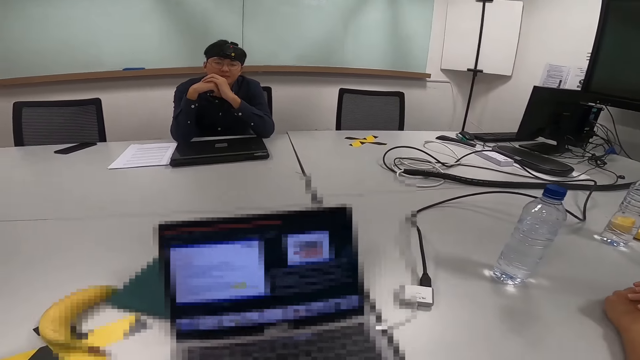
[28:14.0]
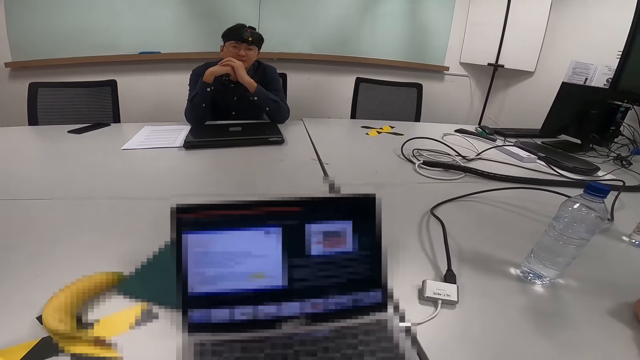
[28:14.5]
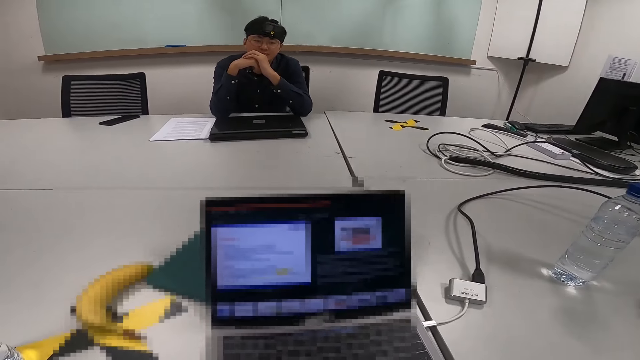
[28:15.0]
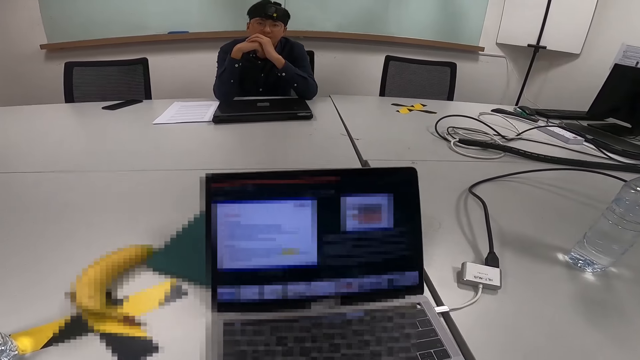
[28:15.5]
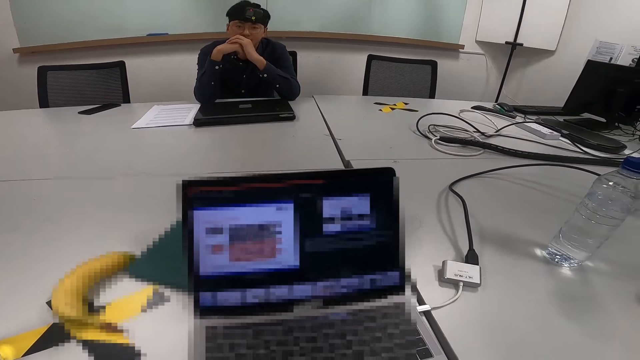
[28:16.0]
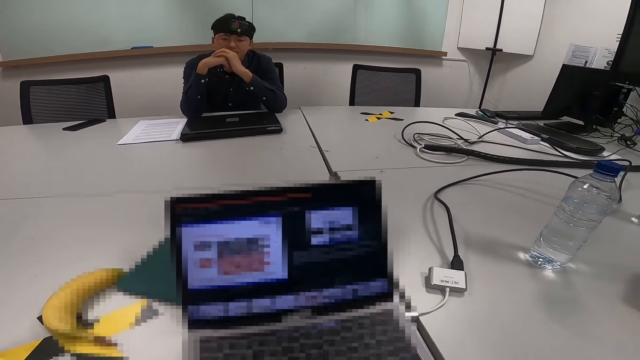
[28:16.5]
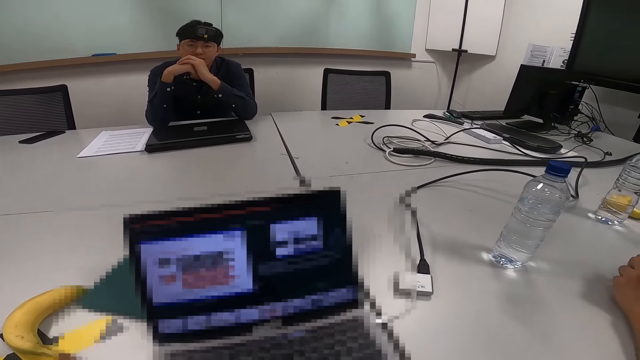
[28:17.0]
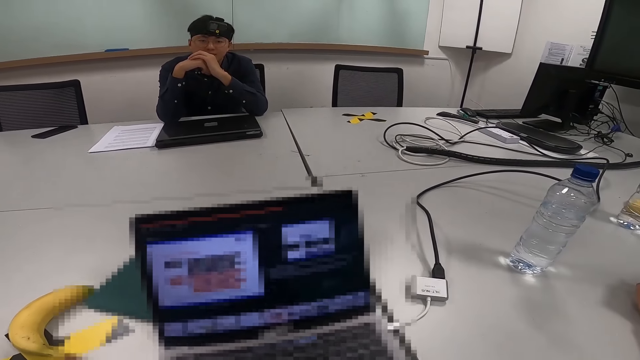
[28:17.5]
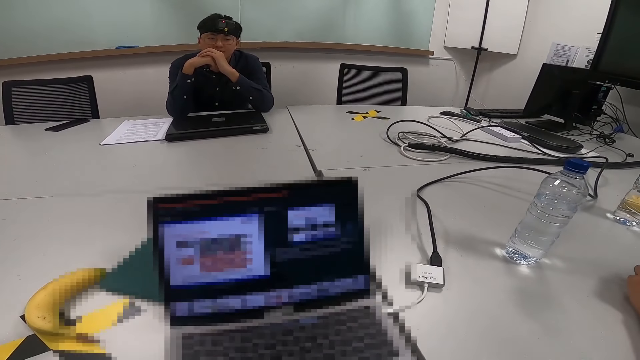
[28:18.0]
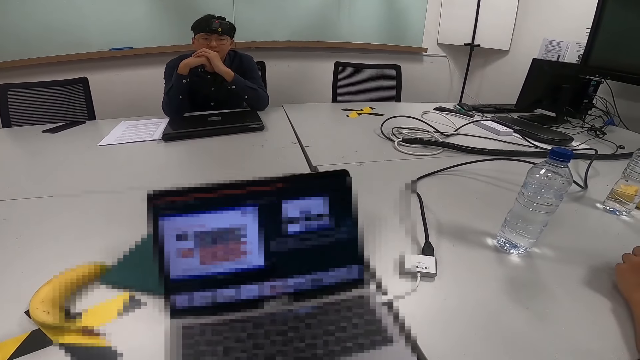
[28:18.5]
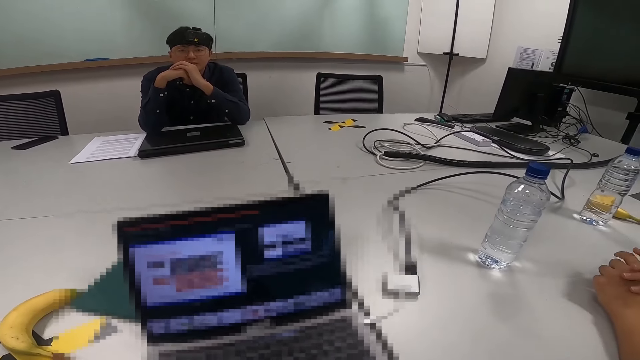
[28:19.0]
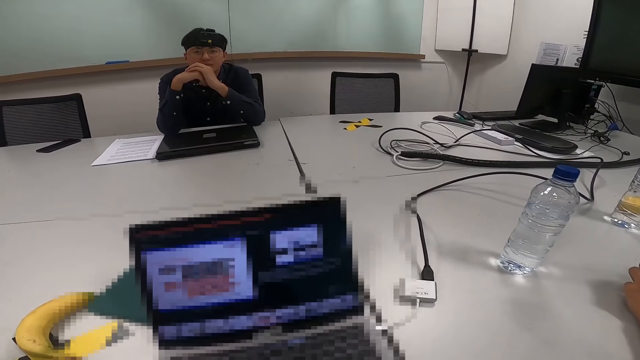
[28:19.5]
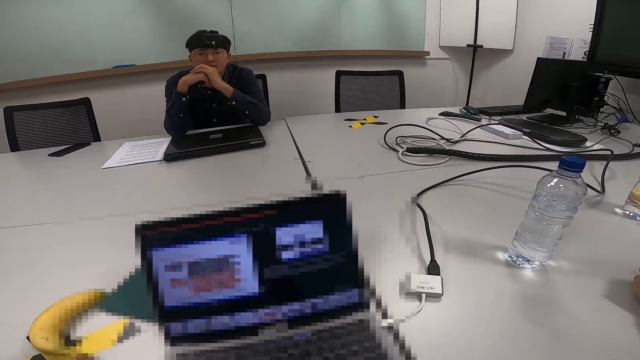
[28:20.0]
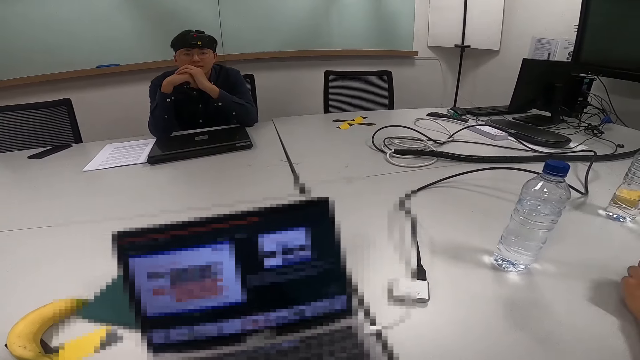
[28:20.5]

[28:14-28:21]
The camera wearer moves the document to the next page.

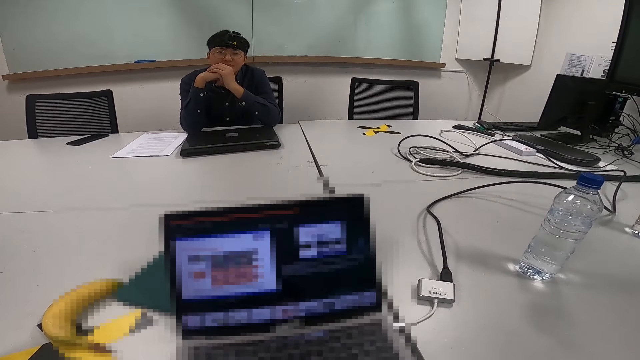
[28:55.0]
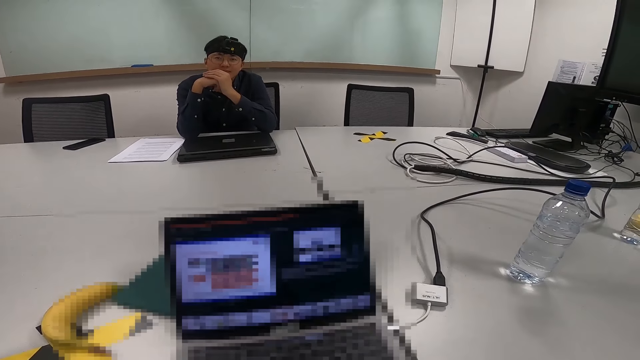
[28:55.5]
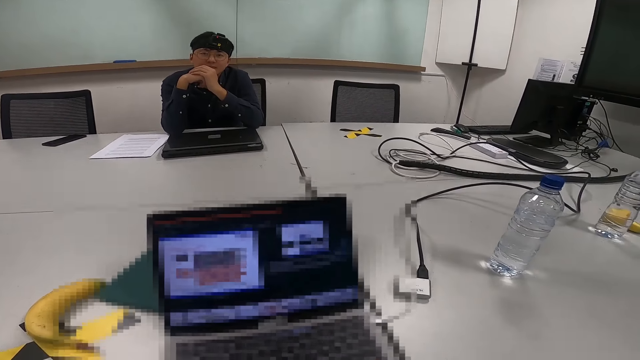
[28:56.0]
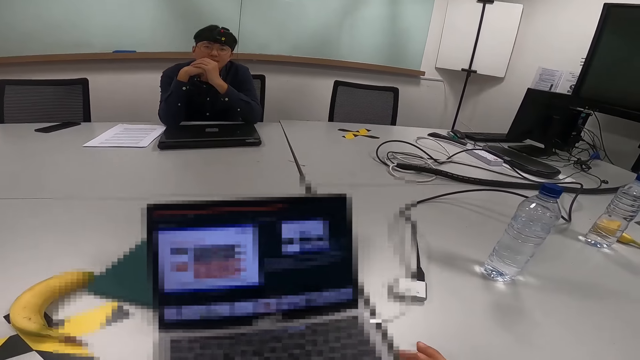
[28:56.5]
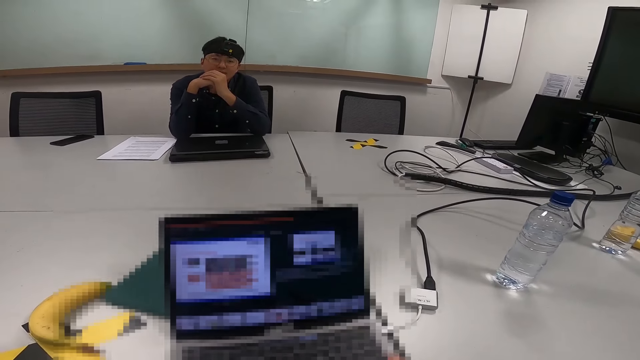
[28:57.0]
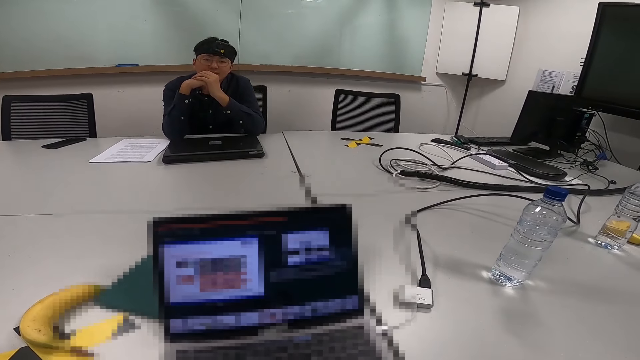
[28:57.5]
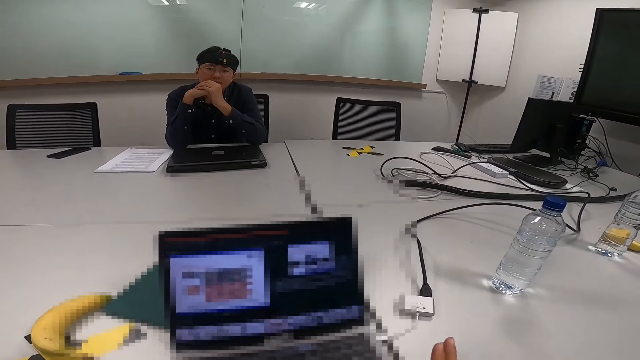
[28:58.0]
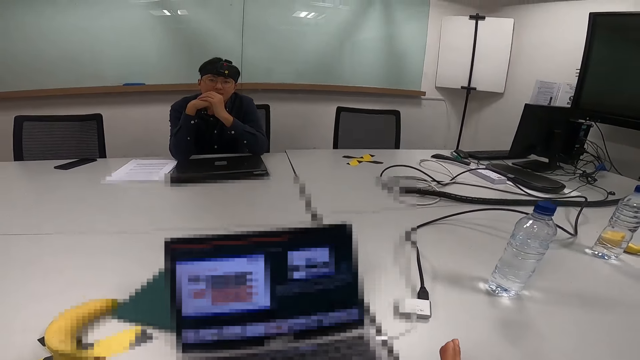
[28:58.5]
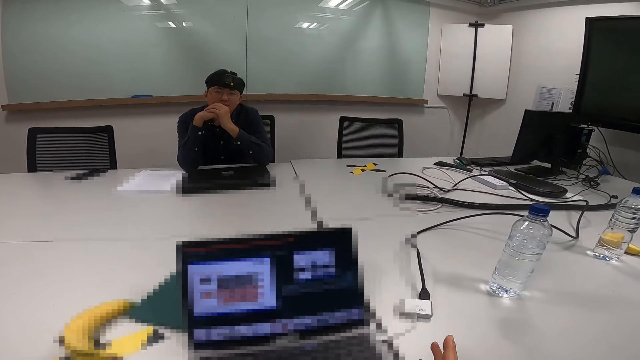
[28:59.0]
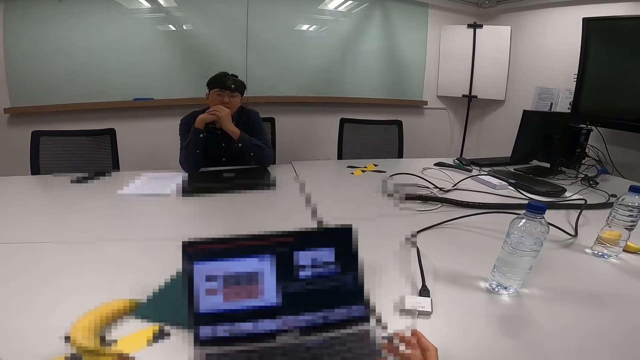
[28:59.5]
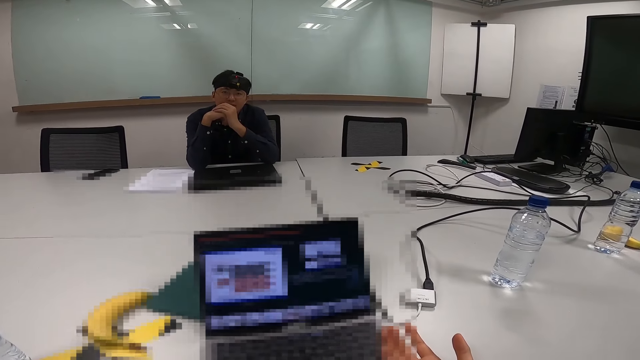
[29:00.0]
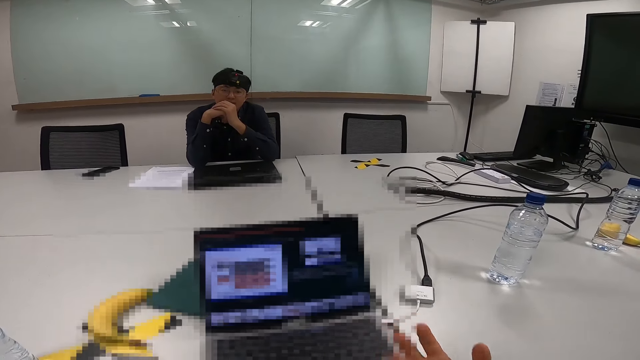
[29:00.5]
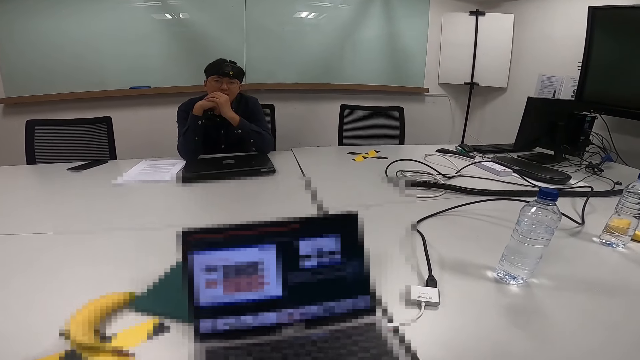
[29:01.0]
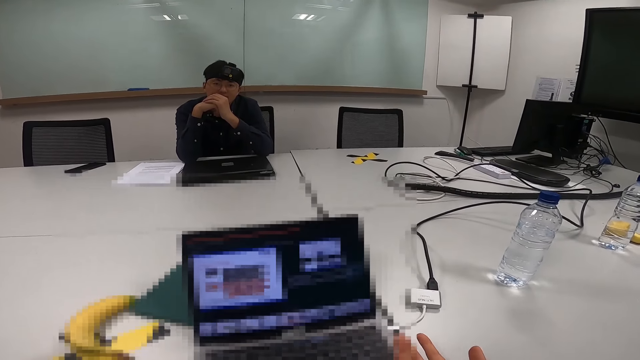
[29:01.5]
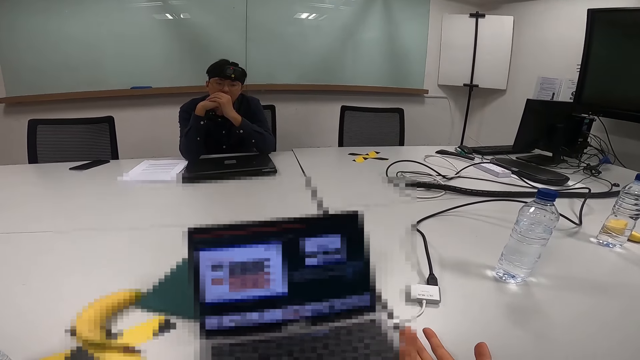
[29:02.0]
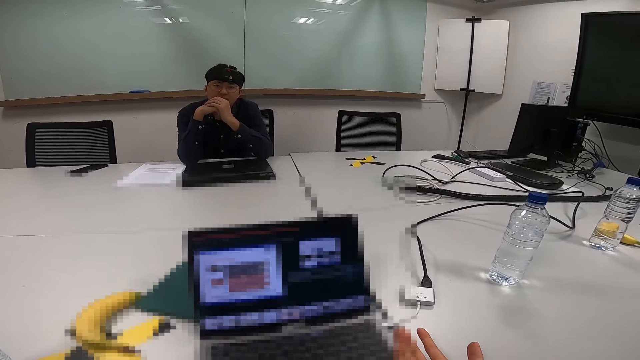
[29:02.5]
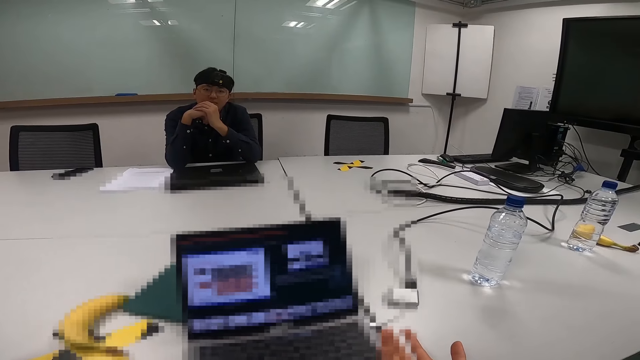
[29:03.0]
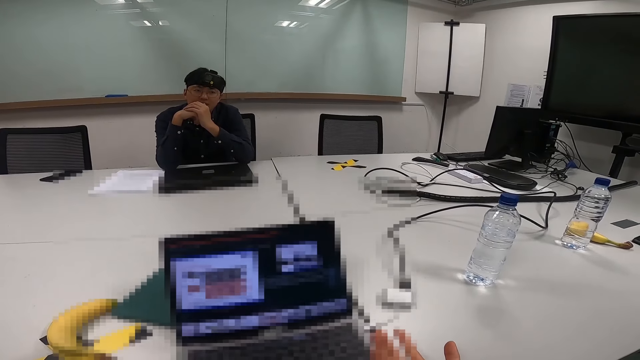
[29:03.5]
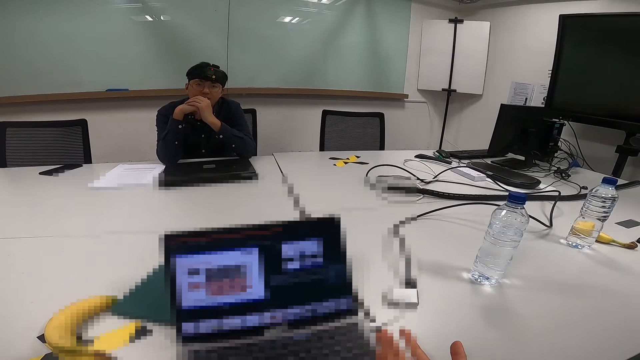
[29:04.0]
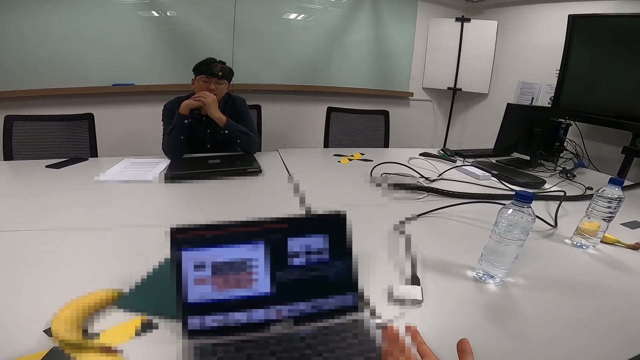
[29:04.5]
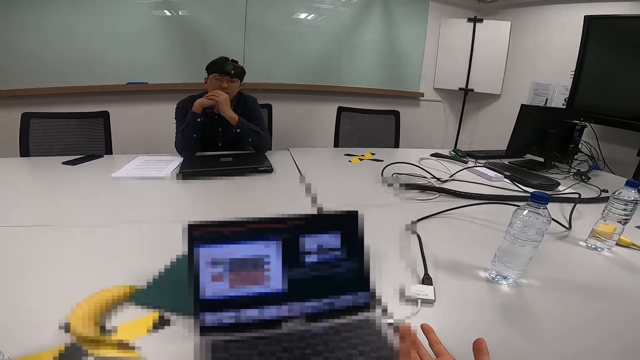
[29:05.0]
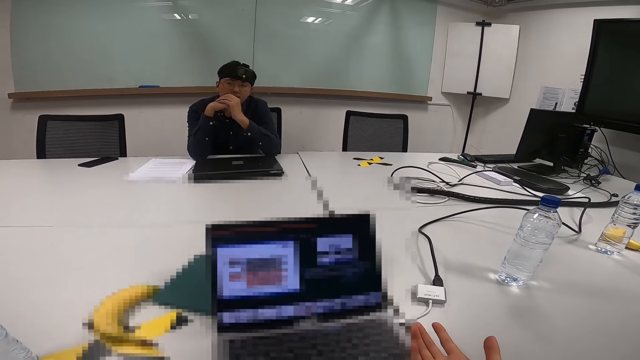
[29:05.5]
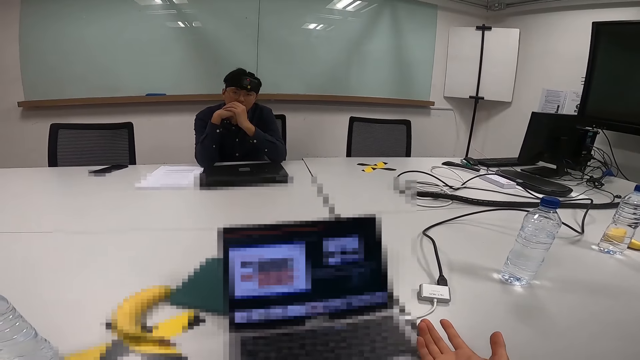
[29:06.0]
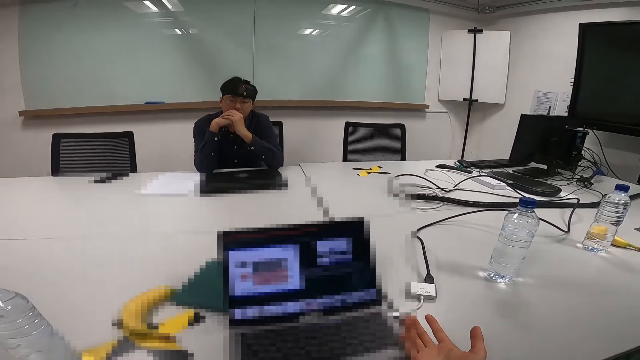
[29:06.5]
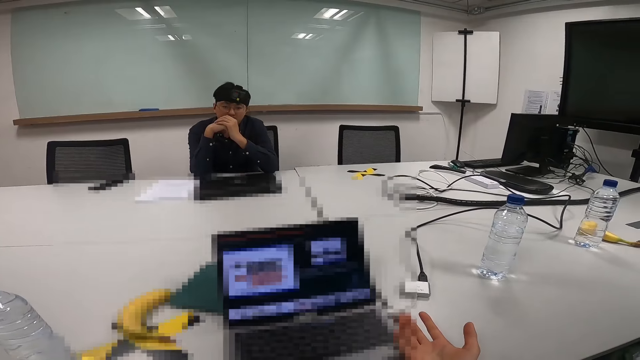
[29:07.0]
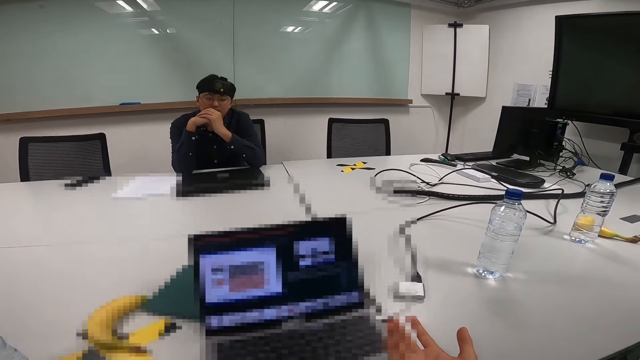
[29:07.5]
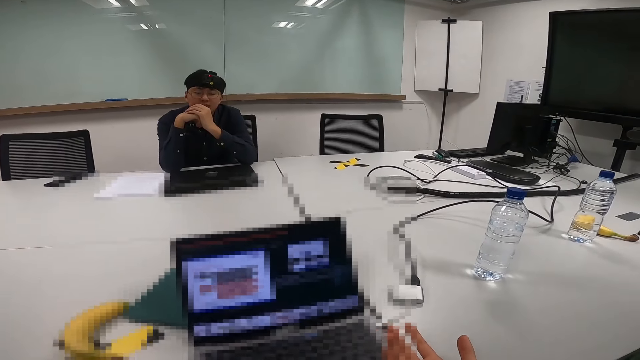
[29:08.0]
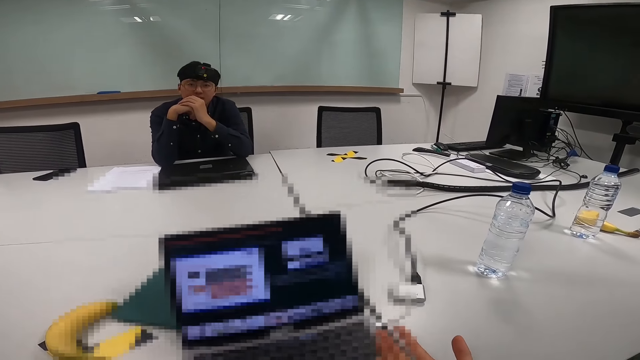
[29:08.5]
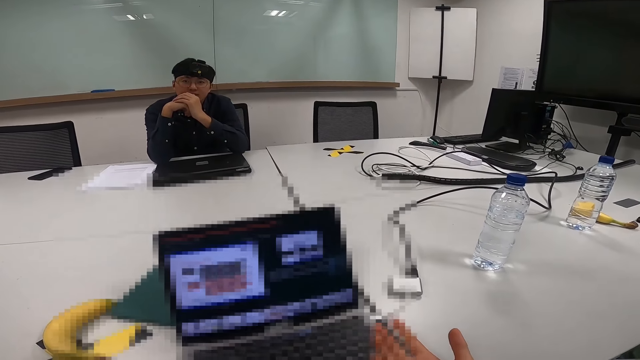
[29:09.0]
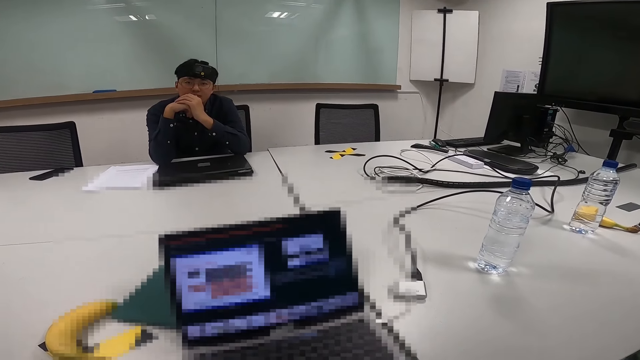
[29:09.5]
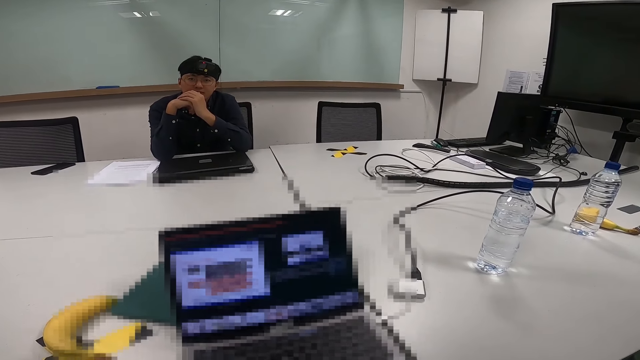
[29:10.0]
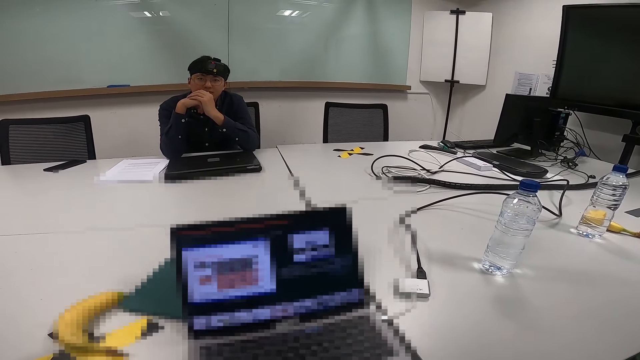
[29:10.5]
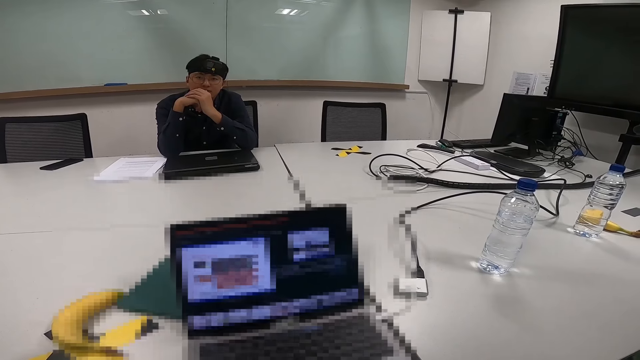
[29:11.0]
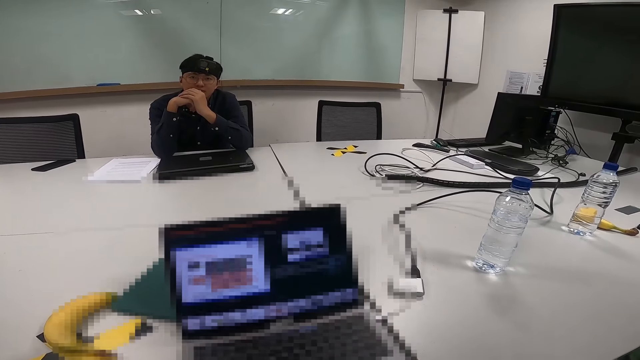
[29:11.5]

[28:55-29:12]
The camera wearer does hand gestures.
